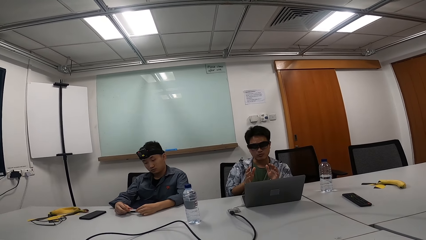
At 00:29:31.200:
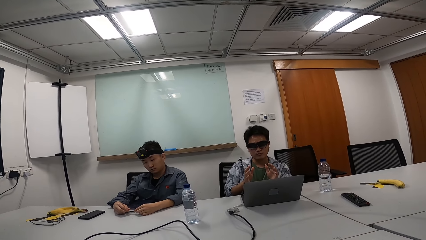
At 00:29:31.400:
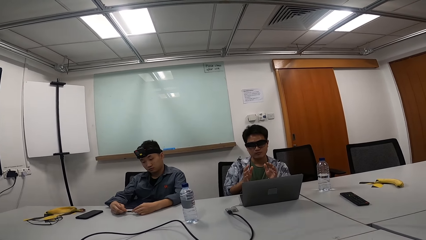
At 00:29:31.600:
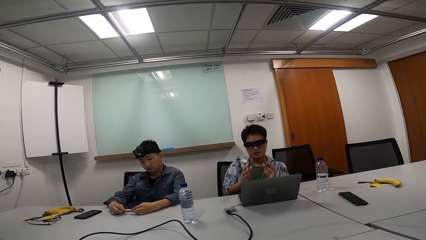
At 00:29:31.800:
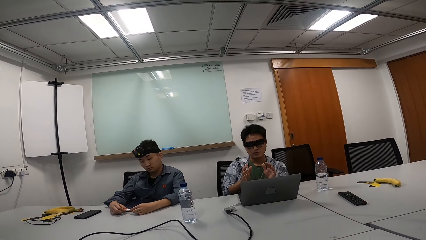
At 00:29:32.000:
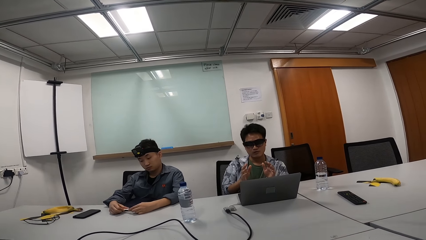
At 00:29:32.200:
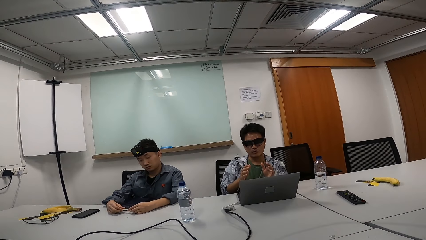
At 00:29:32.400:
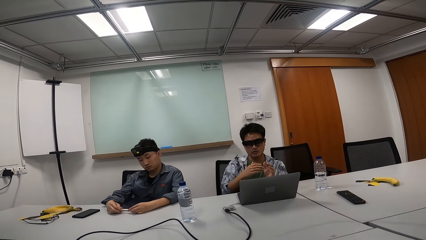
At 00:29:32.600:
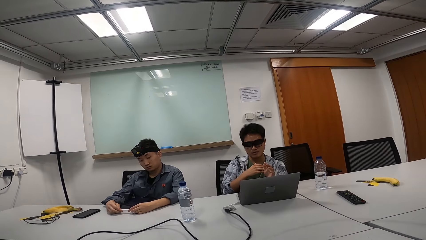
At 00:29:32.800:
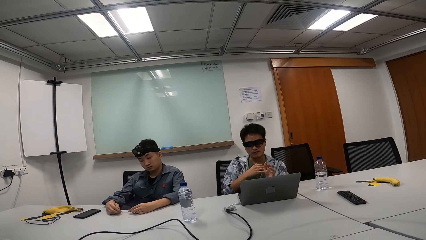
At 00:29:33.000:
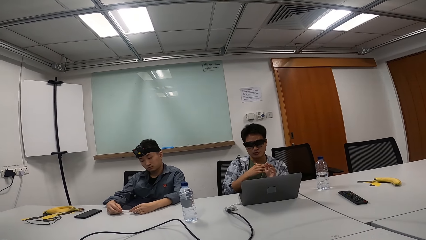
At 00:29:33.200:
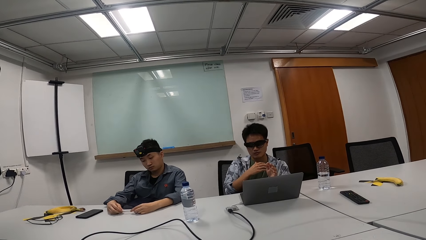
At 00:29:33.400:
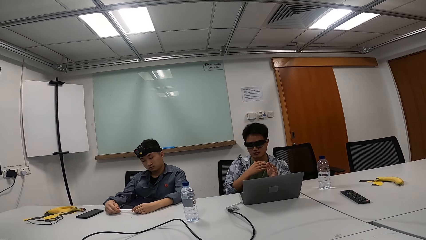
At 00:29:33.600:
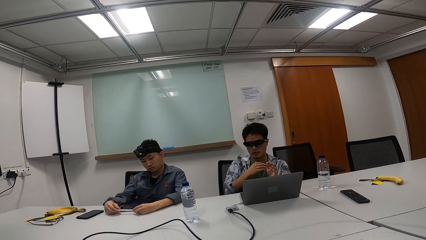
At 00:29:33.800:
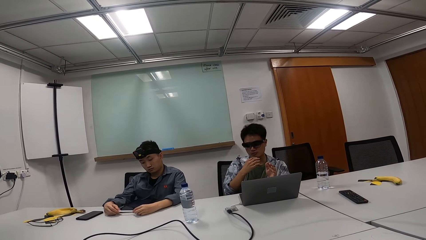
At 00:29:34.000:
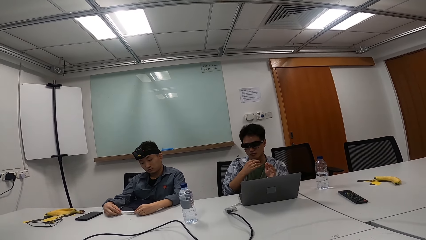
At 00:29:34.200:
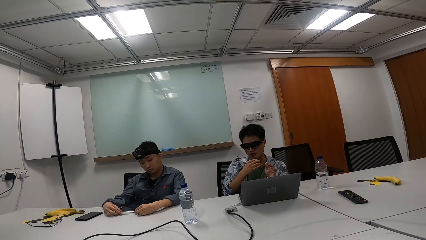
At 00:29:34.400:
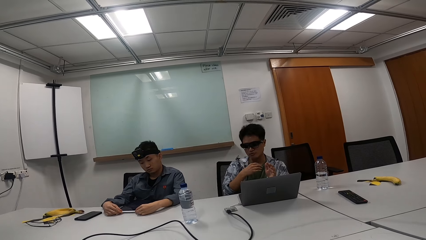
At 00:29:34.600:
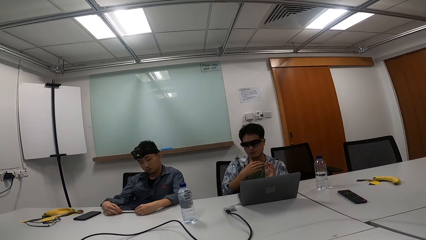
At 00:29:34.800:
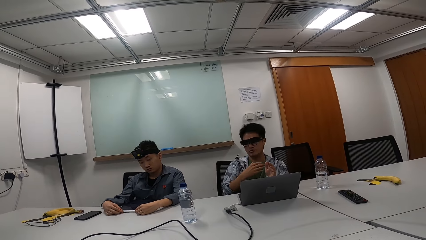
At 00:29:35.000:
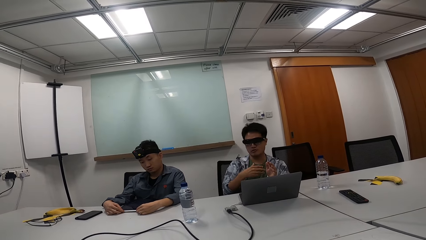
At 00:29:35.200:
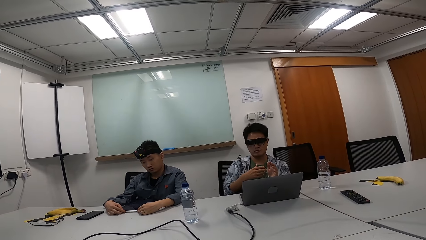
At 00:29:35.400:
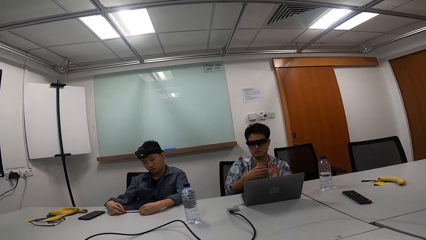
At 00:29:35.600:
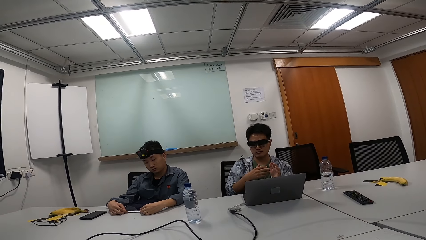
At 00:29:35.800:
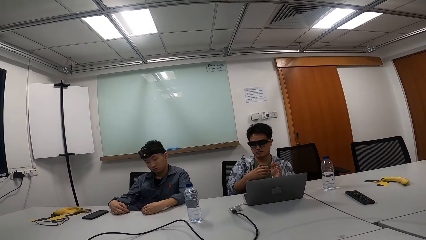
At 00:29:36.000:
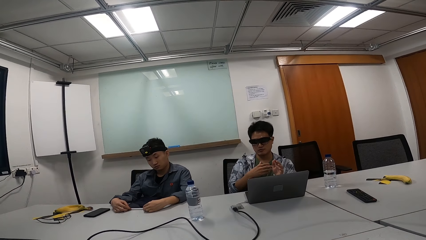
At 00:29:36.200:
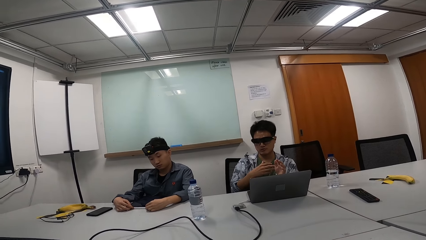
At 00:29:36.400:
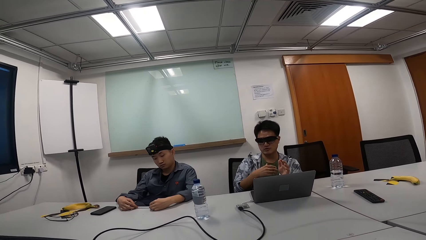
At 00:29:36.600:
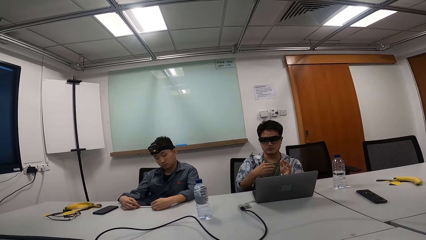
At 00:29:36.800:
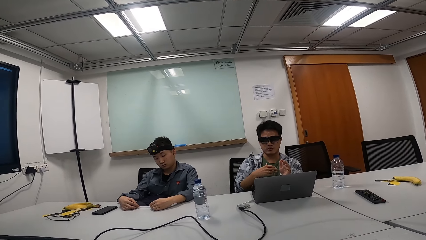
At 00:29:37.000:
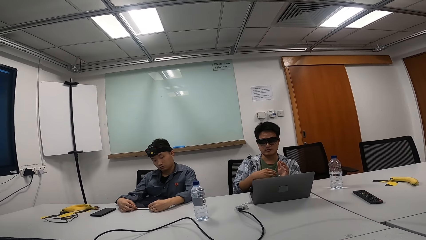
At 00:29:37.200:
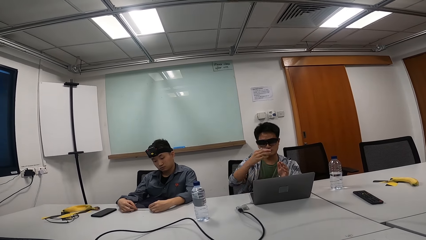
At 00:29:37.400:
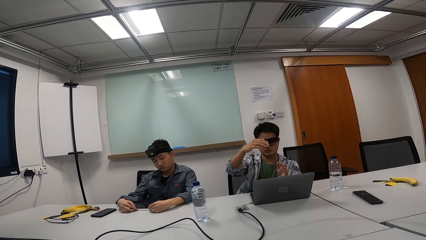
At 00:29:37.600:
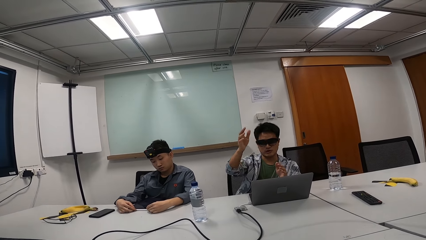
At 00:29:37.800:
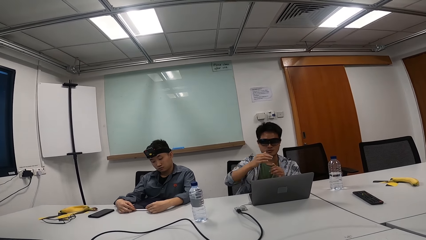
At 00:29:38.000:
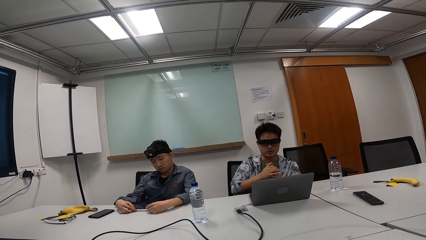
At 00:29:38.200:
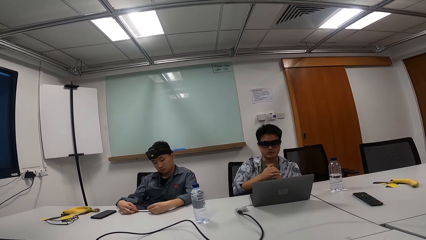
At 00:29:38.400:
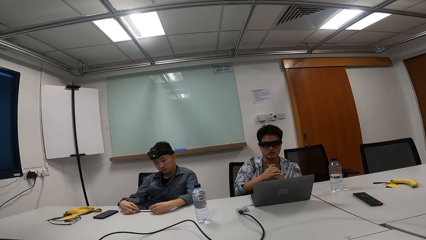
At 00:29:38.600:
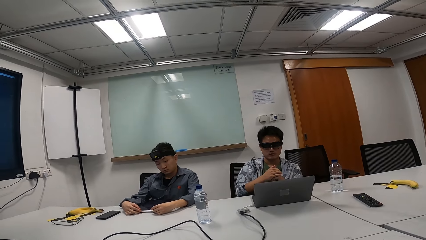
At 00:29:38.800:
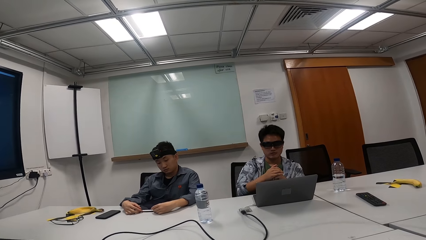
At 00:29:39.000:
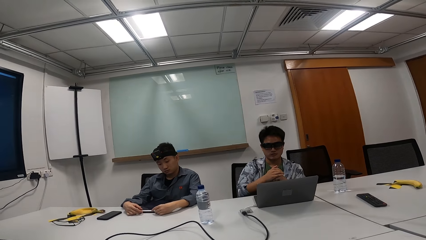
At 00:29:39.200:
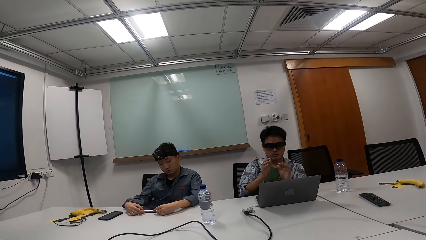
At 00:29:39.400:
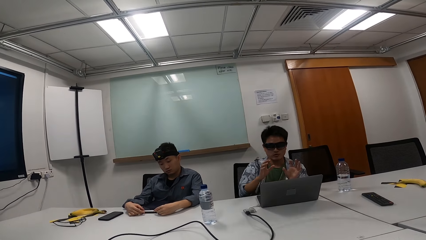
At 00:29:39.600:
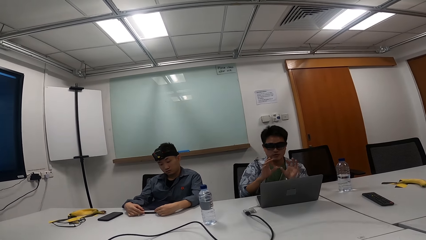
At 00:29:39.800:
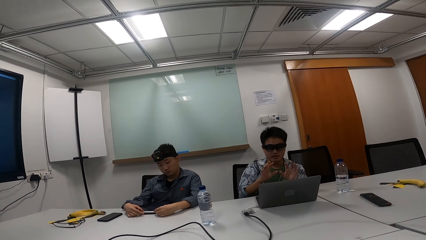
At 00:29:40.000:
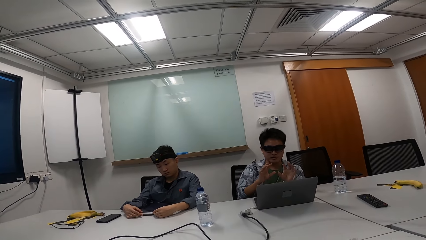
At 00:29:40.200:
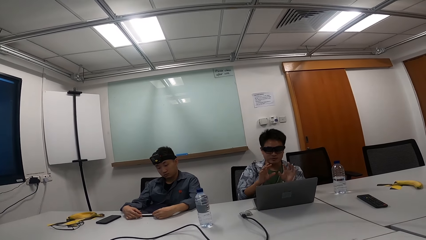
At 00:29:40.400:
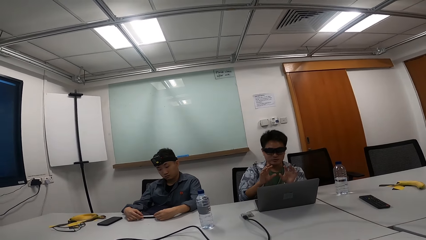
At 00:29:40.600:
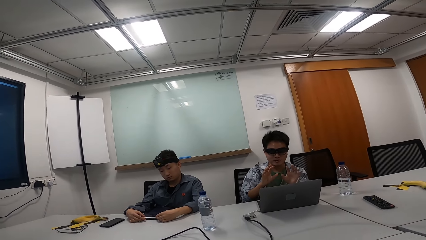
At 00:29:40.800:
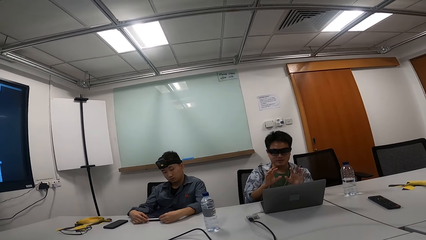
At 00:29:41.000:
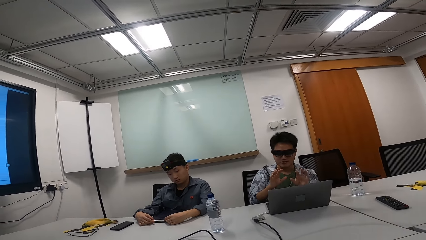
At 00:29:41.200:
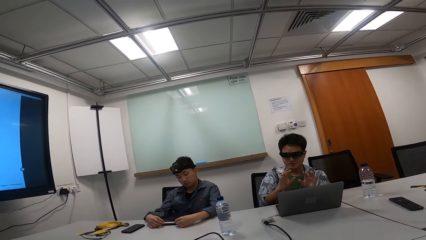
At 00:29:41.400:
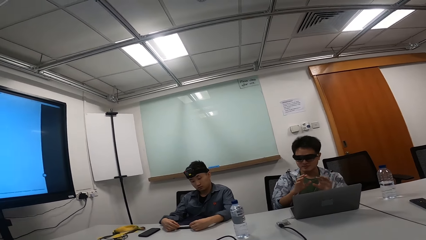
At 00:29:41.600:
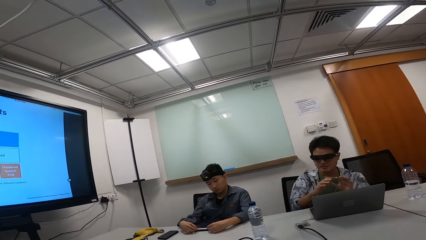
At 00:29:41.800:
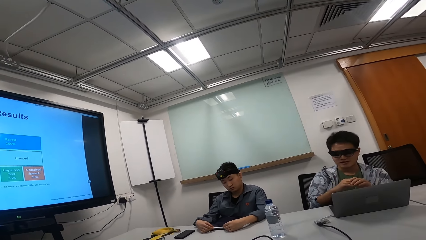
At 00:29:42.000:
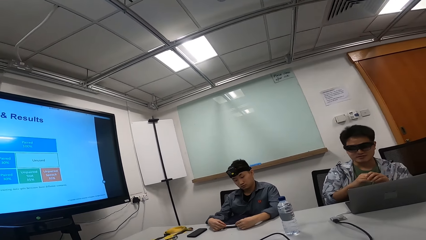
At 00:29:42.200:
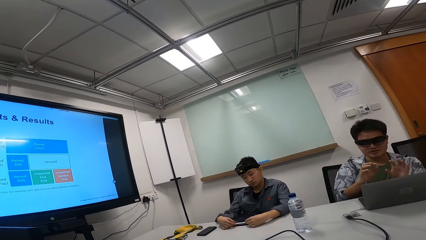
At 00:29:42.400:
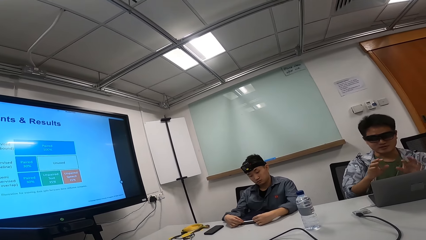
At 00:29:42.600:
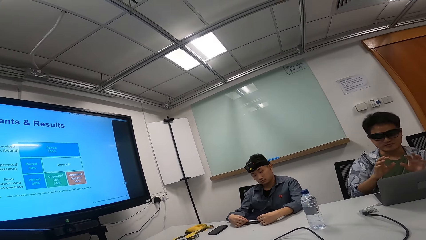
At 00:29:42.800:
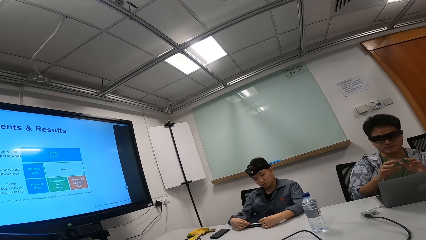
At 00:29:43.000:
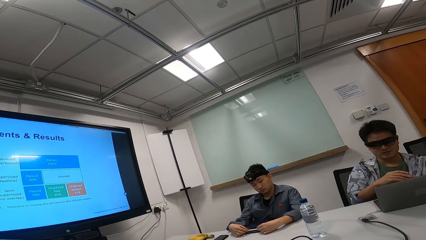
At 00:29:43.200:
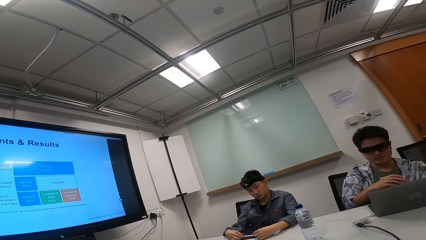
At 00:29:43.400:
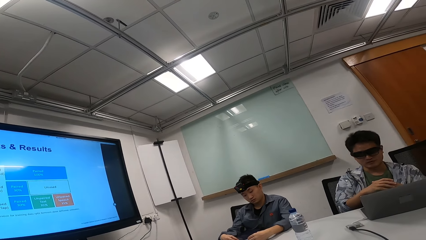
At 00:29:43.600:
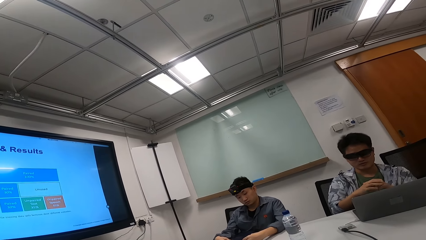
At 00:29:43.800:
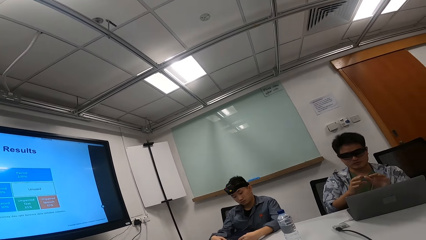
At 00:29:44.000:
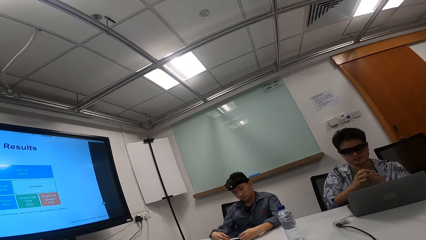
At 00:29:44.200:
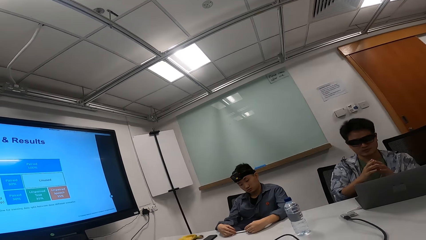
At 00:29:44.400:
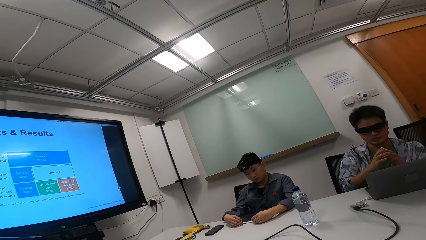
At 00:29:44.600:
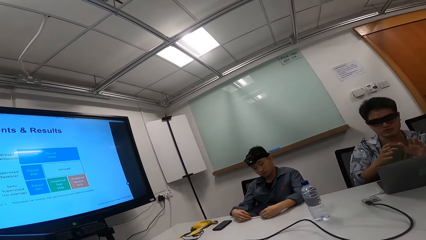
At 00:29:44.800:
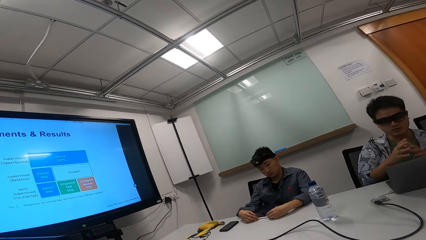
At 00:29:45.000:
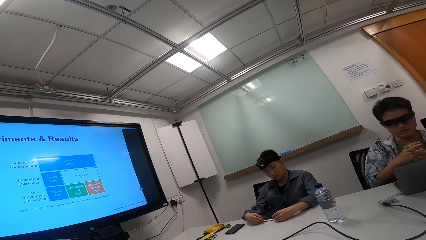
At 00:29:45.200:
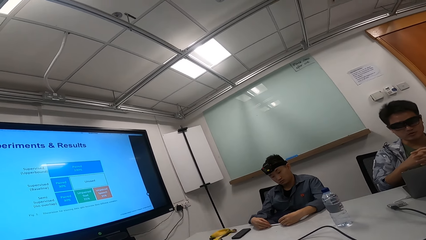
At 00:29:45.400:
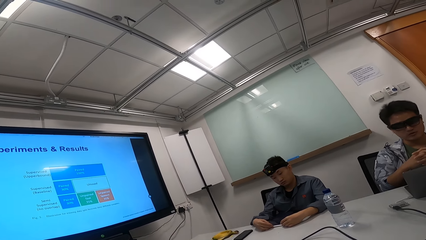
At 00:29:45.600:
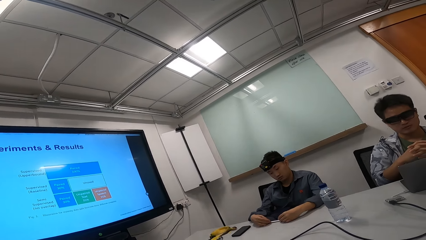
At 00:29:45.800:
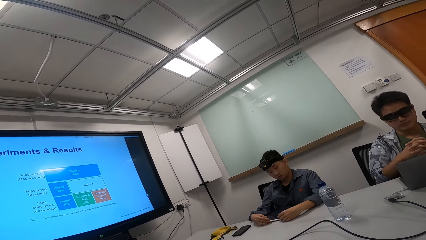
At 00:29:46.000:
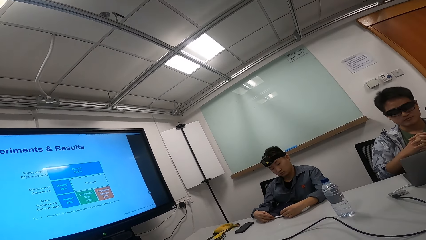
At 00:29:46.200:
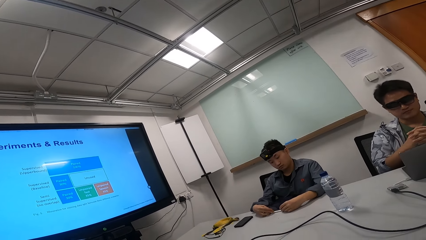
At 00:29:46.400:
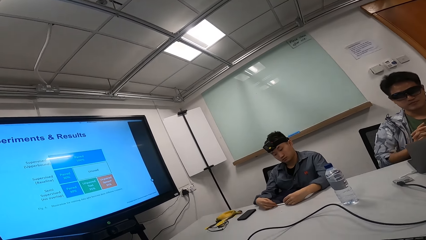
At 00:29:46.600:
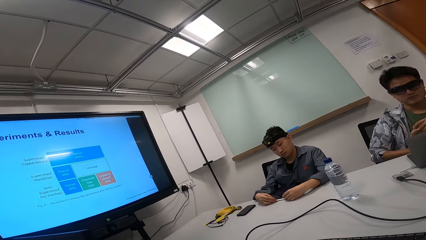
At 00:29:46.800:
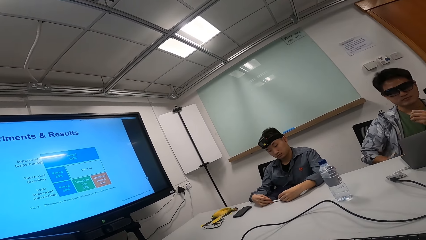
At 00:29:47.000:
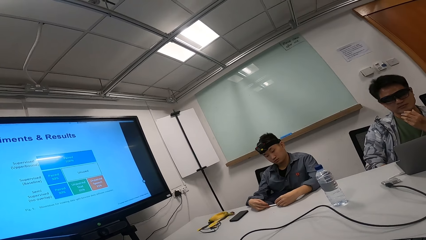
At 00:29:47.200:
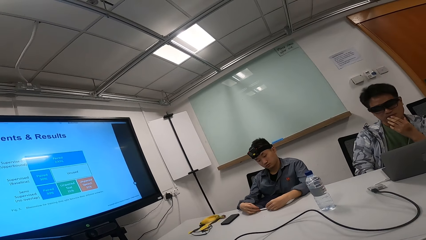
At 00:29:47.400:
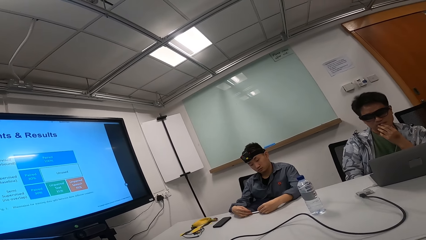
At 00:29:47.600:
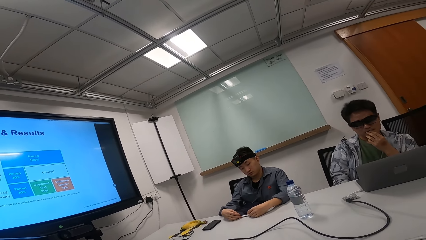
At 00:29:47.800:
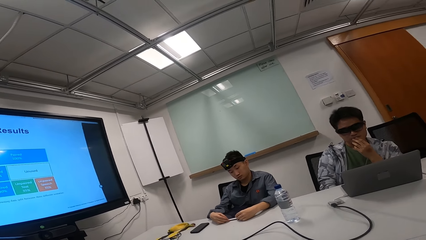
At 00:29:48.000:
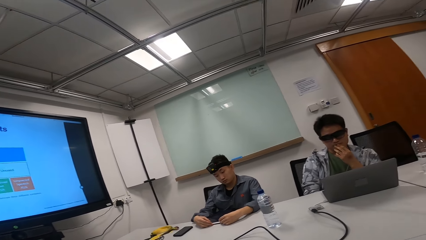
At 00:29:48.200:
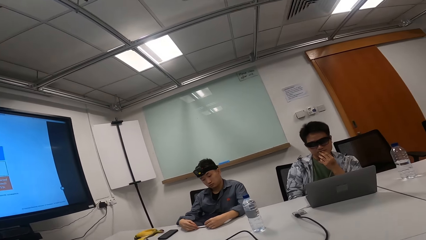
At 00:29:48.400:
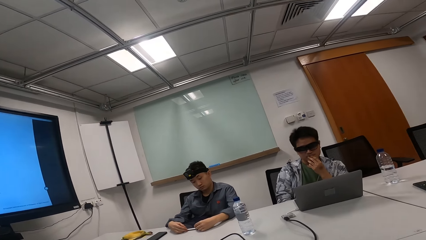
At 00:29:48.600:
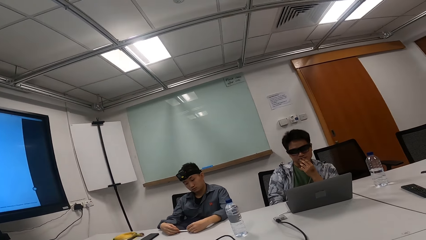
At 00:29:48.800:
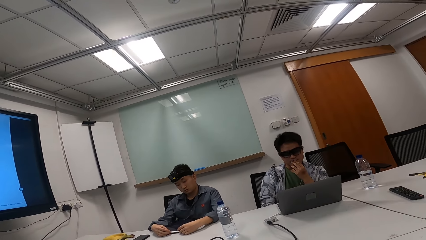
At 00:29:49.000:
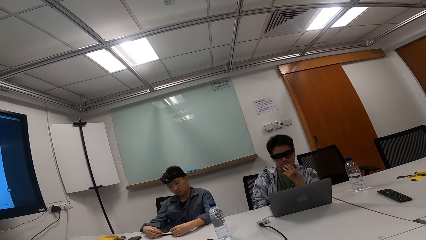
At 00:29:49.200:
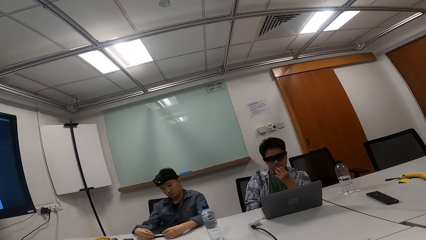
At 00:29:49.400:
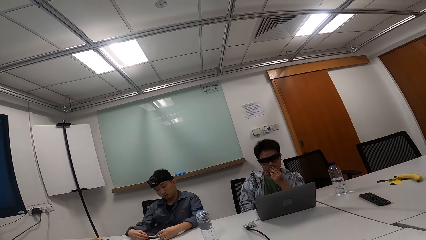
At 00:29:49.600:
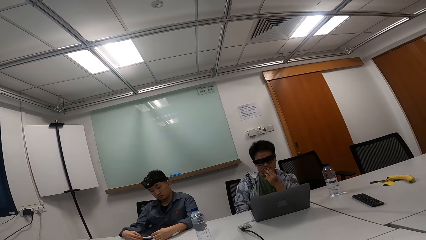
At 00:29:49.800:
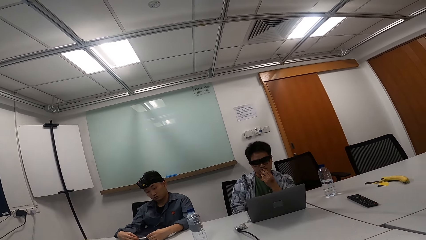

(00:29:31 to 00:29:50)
The camera wearer teaches colleagues. They talk to a person.
